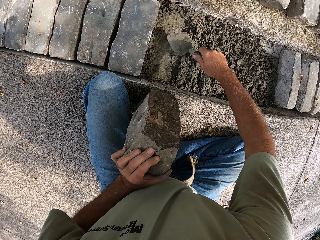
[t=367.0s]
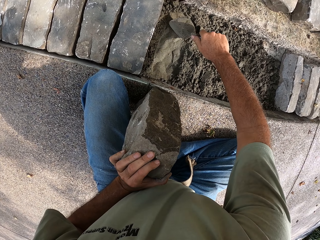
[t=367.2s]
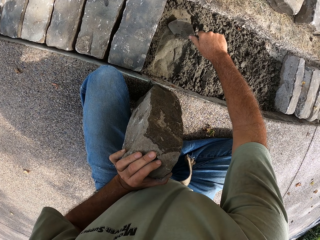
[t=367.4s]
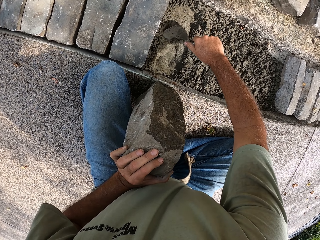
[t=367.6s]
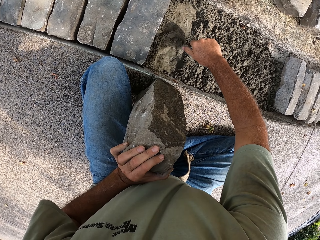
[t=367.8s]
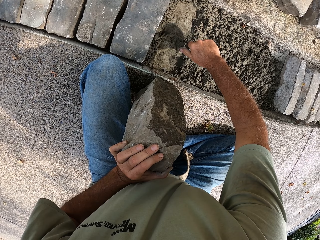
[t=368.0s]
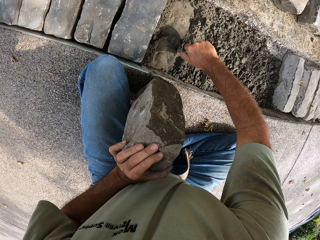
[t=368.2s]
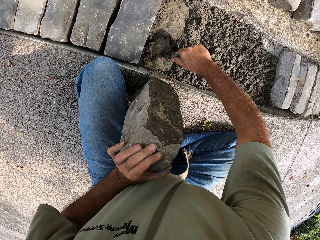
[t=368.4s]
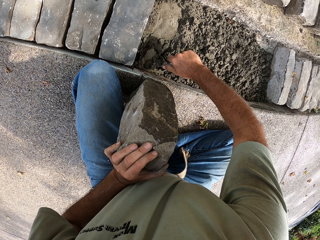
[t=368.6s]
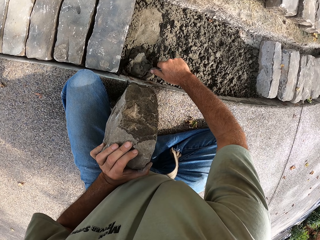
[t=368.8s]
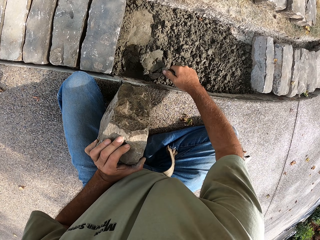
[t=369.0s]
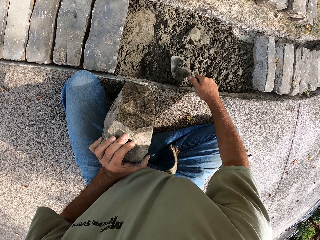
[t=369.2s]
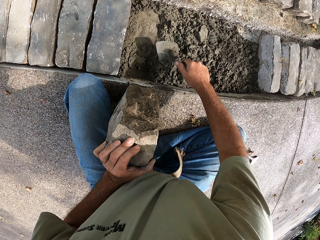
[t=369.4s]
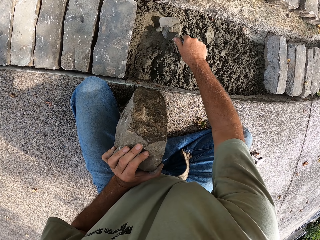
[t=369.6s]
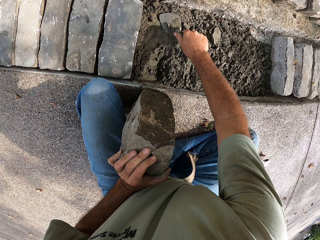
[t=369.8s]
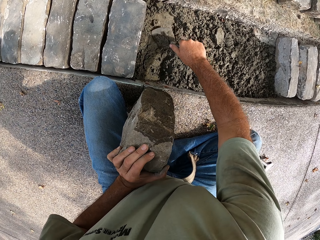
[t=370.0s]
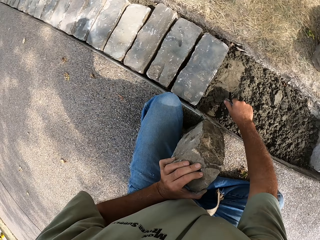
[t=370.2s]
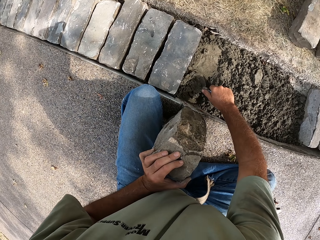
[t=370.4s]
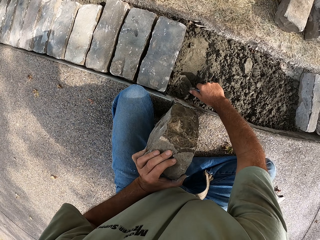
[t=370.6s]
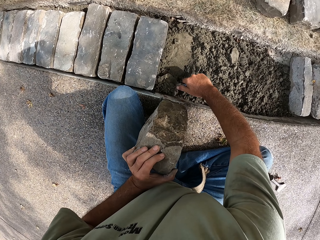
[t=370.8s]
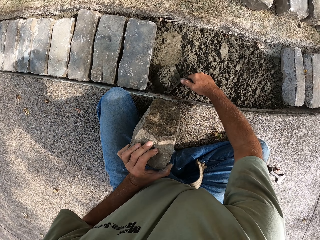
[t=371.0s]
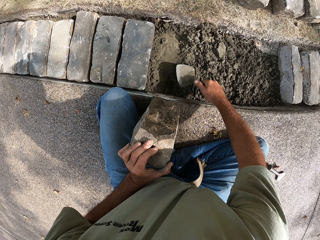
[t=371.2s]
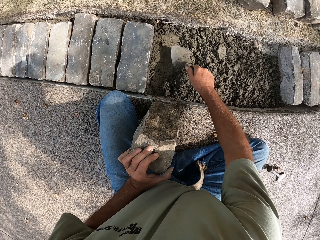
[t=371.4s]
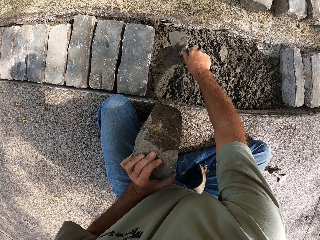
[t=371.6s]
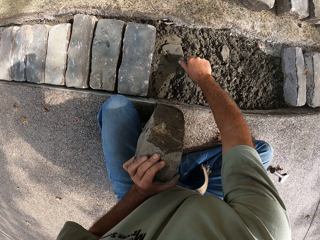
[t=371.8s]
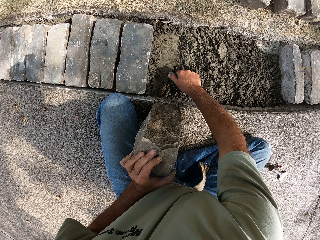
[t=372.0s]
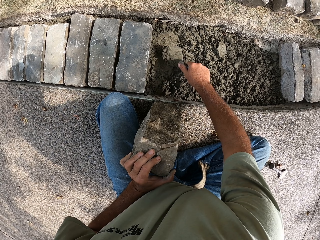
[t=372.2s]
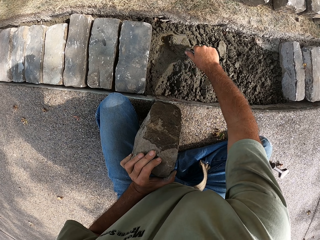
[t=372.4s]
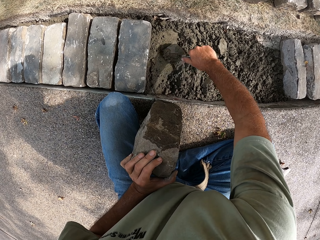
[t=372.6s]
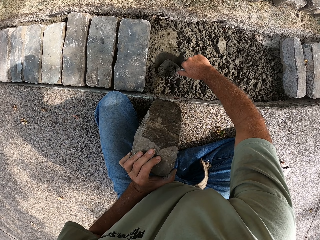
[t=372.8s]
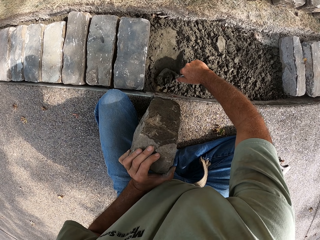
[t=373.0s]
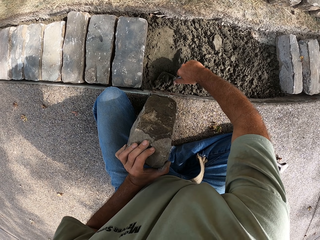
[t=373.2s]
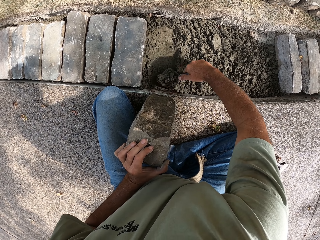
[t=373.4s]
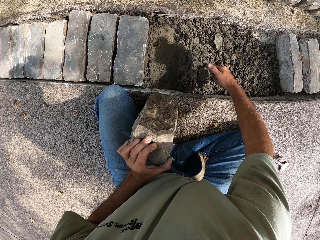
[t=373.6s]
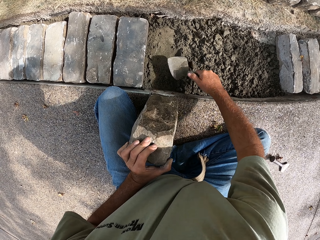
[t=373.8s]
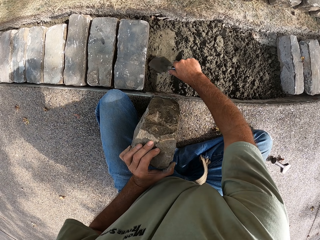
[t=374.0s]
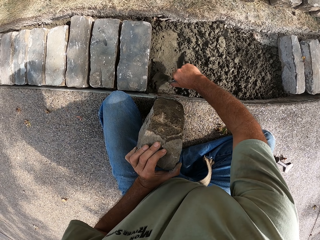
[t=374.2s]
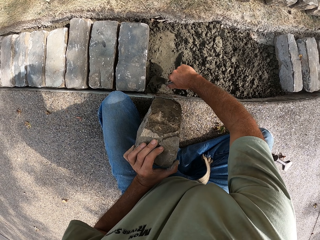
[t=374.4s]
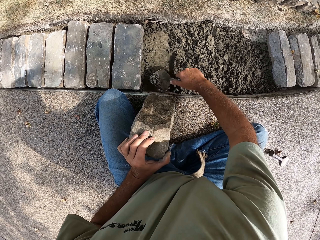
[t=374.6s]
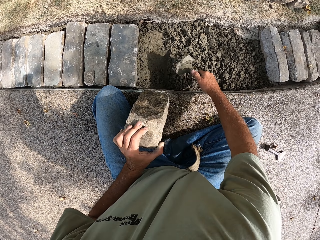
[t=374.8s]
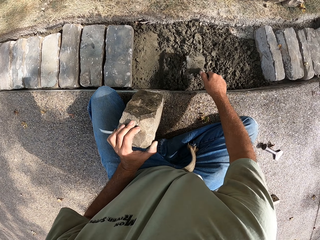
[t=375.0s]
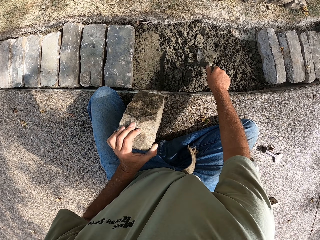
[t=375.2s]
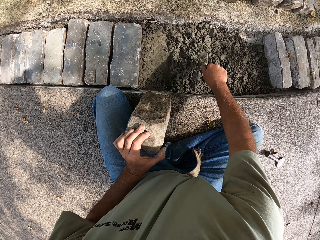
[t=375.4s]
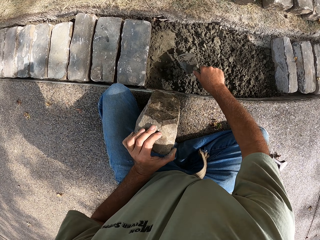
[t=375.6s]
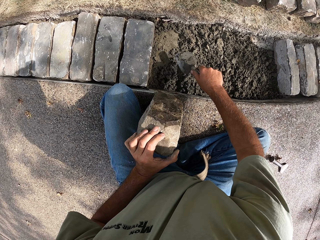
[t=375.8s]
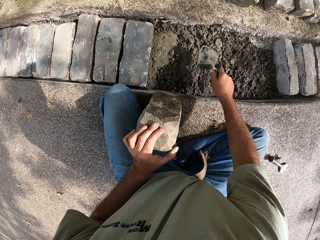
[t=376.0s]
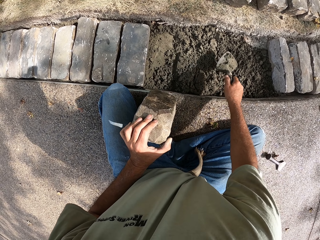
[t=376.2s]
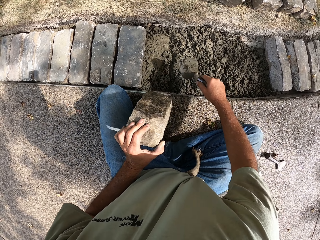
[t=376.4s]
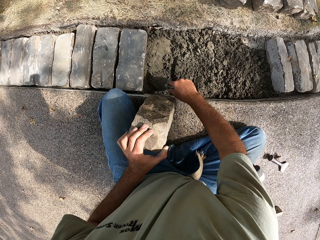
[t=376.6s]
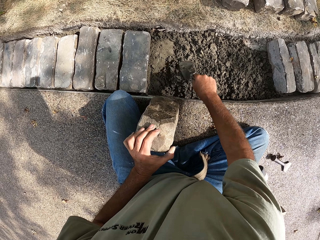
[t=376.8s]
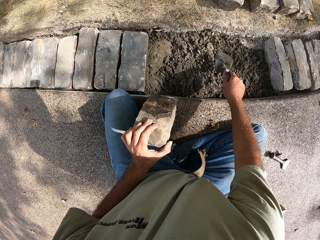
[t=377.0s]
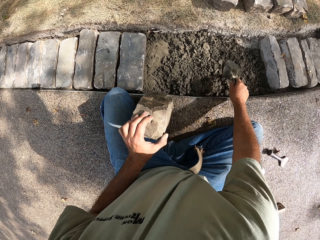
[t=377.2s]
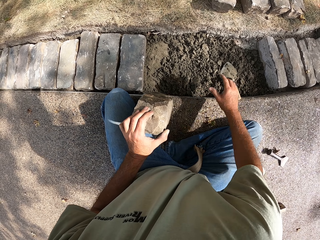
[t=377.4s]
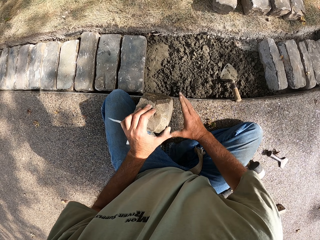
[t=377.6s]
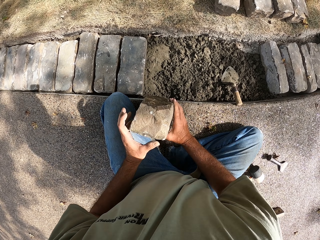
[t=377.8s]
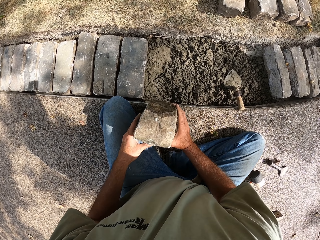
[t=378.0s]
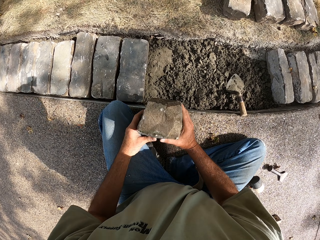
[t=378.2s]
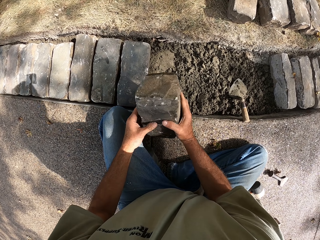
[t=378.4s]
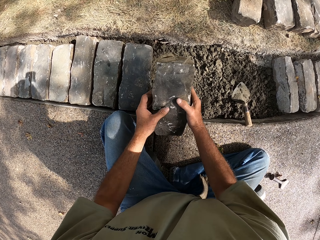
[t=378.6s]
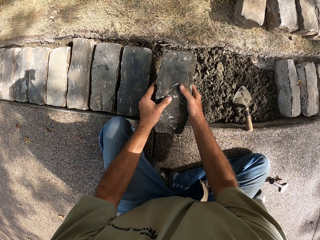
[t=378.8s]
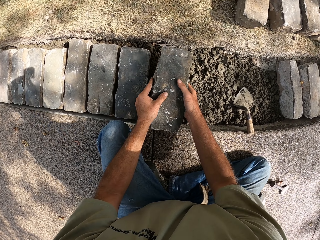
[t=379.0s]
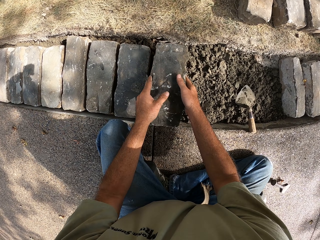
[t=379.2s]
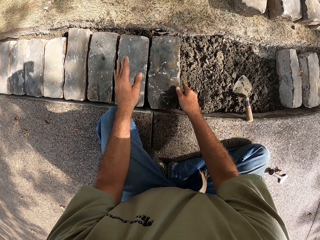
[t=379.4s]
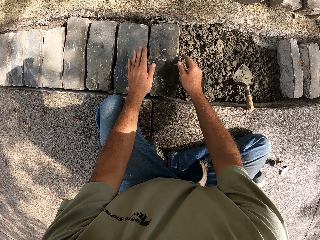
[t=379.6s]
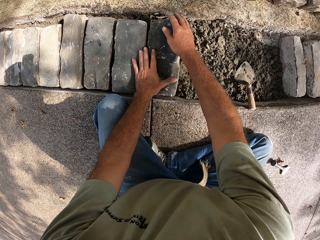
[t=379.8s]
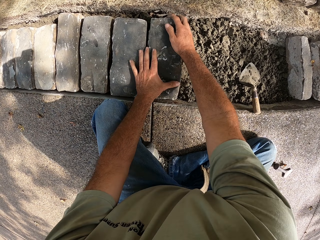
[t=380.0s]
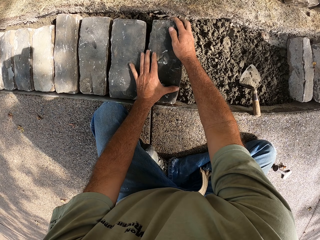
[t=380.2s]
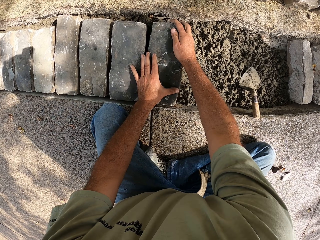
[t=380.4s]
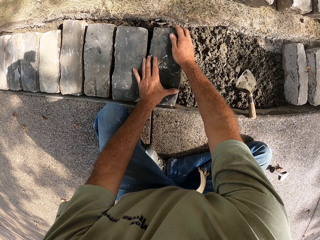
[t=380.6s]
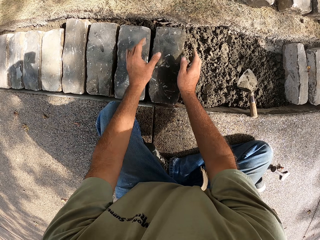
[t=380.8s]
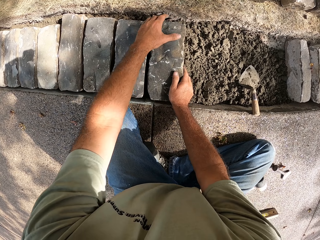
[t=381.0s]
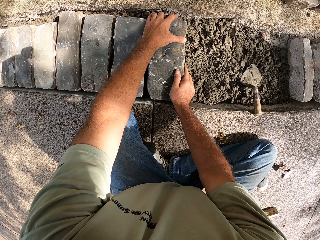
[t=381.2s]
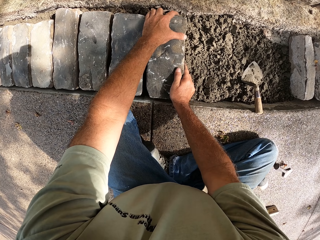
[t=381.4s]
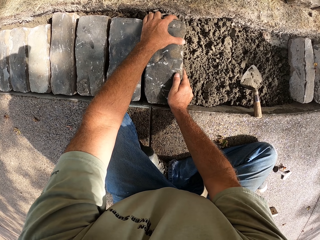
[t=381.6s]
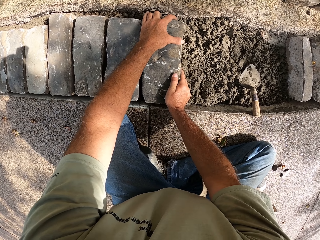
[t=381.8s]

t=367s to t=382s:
The camera wearer picks up a trowel. They remove excess concrete with the trowel. They put the trowel on the concrete. They put a block in the concrete.

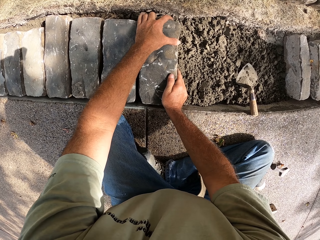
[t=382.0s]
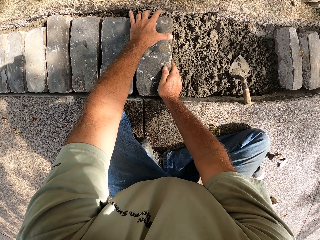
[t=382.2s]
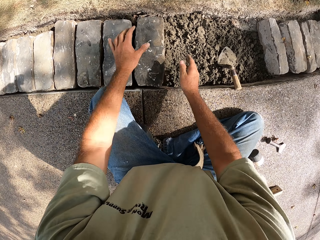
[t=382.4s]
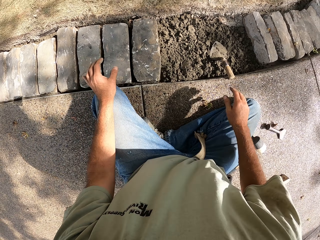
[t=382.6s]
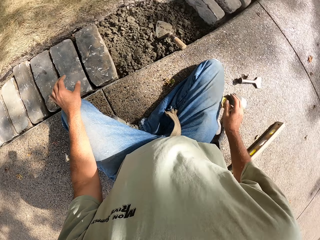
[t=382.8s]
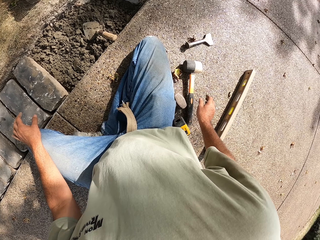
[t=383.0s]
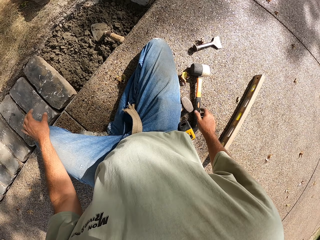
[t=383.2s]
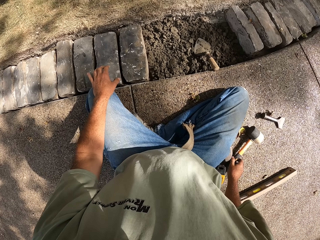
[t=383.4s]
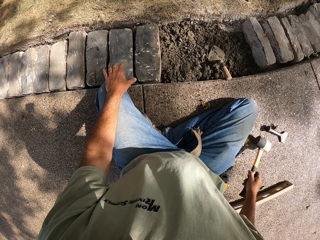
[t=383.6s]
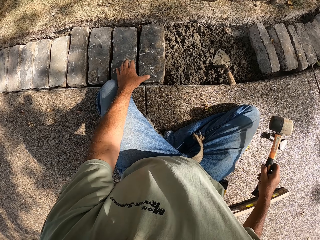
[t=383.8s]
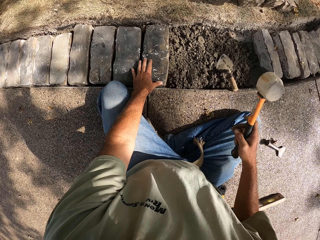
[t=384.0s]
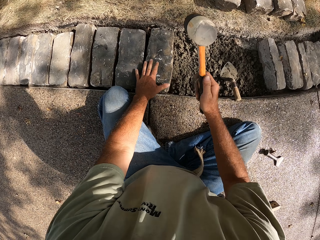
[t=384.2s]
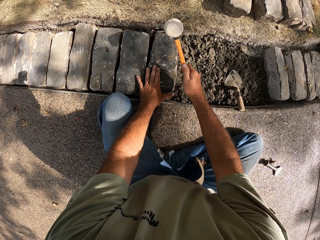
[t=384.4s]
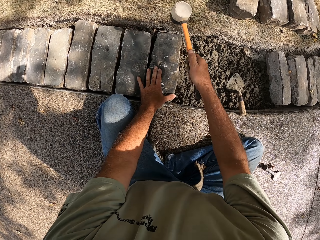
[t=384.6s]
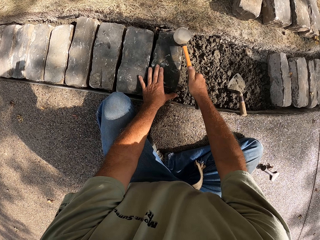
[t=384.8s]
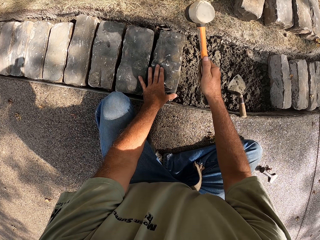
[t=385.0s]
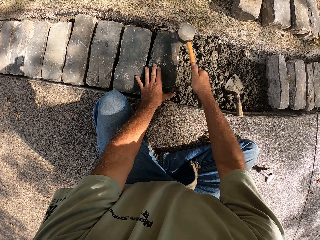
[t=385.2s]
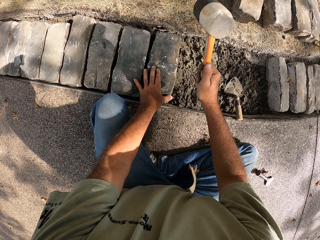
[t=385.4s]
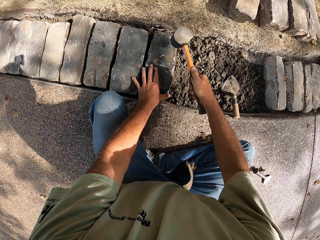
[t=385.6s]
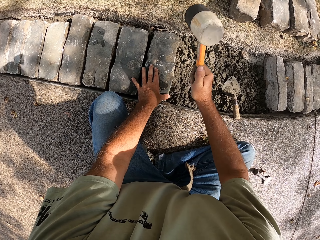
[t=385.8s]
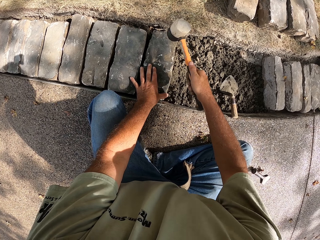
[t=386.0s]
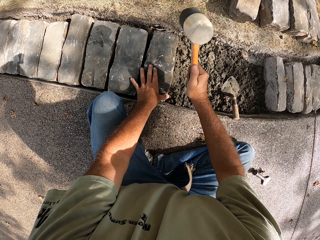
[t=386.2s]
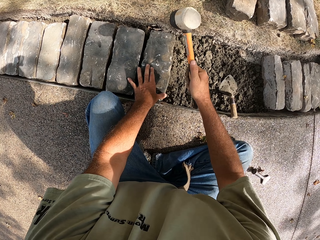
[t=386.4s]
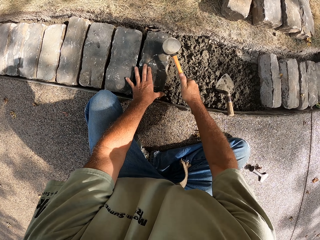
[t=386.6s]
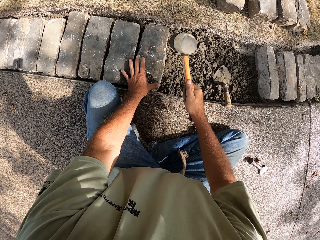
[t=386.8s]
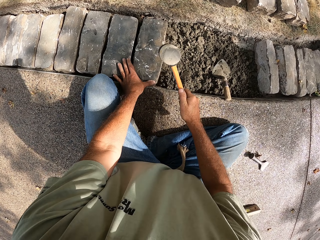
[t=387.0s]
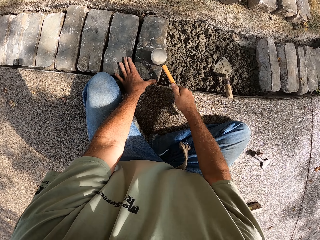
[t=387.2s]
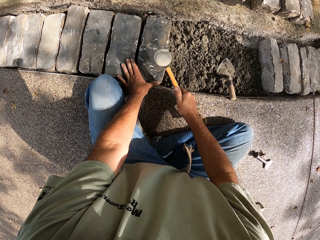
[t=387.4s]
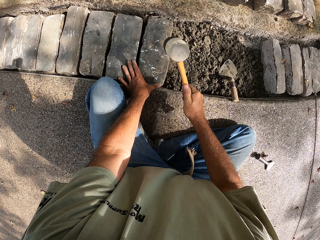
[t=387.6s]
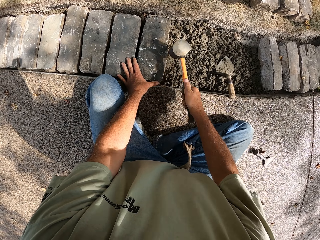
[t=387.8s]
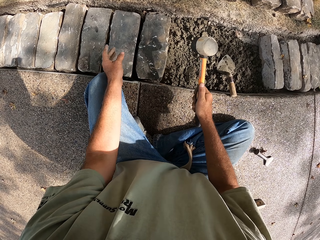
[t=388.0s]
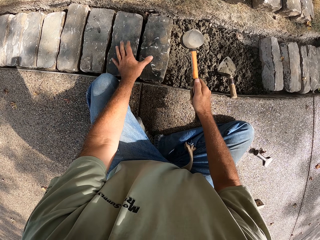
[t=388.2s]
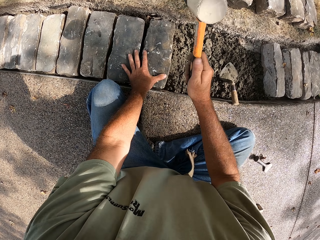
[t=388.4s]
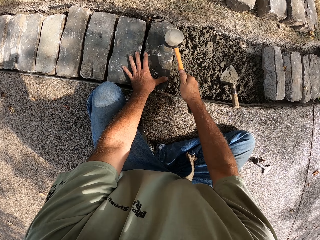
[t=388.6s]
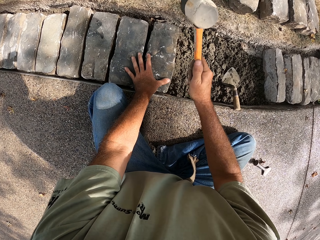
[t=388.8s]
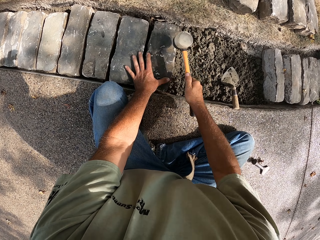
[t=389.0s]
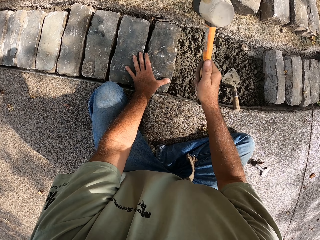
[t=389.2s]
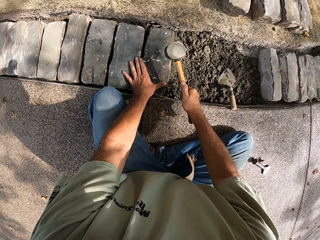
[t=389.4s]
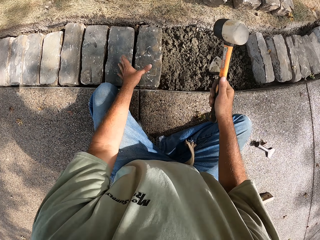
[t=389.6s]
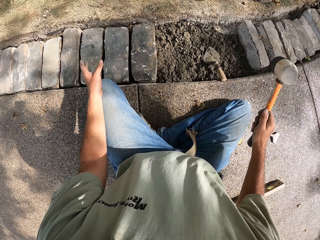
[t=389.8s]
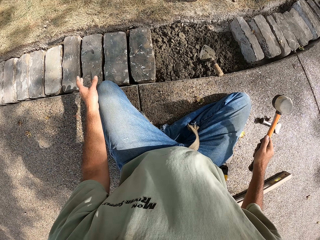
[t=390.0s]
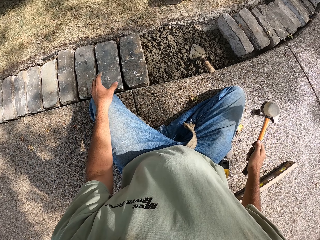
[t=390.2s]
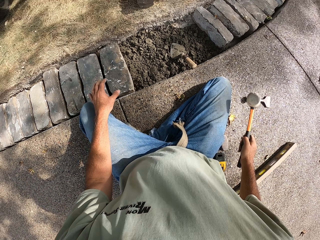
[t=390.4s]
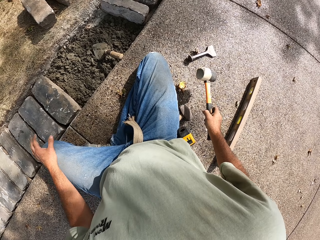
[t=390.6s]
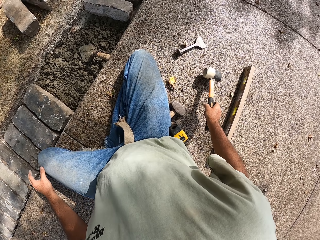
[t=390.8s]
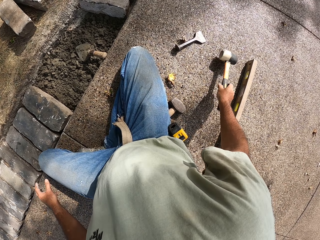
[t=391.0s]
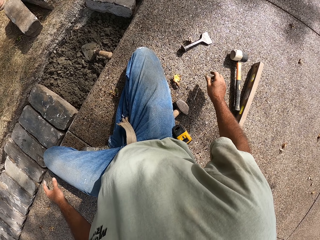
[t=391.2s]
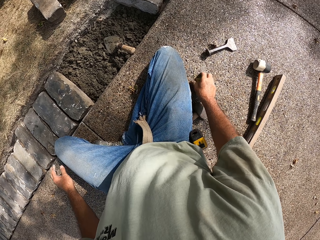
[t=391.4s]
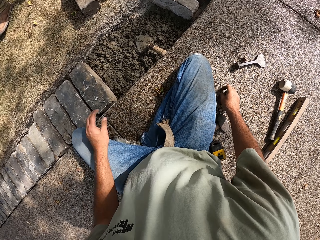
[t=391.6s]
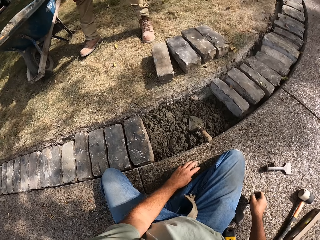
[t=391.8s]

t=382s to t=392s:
The camera wearer picks up a hammer. They beat the block with the hammer. They put the hammer on the ground.
